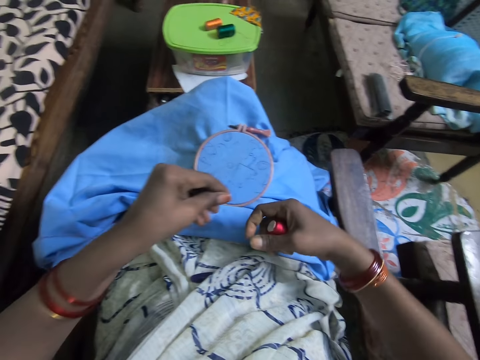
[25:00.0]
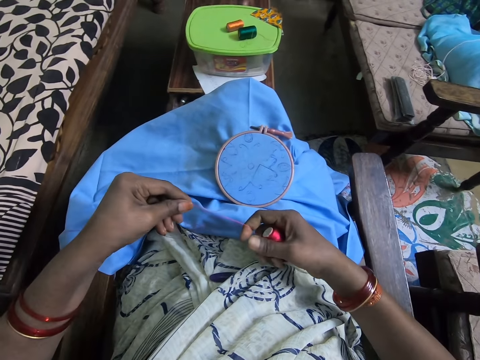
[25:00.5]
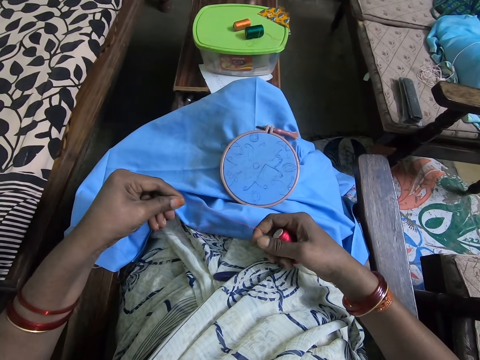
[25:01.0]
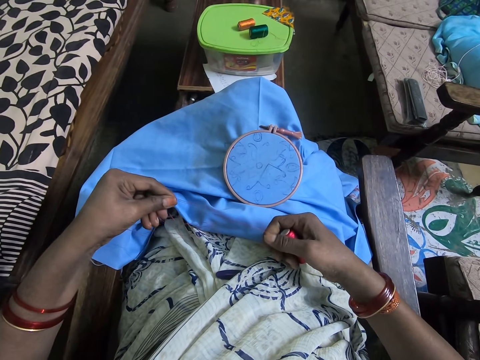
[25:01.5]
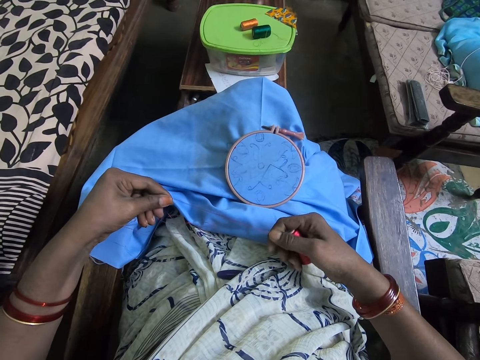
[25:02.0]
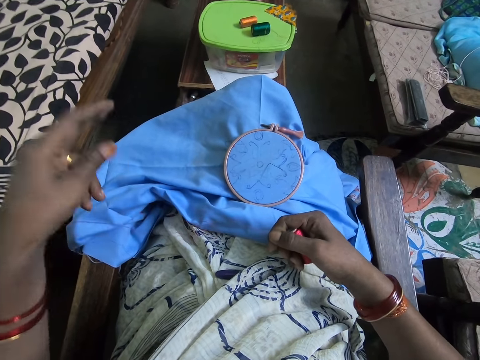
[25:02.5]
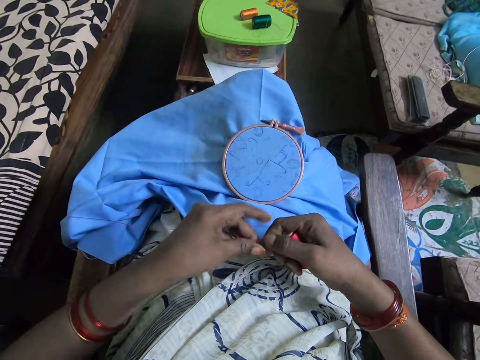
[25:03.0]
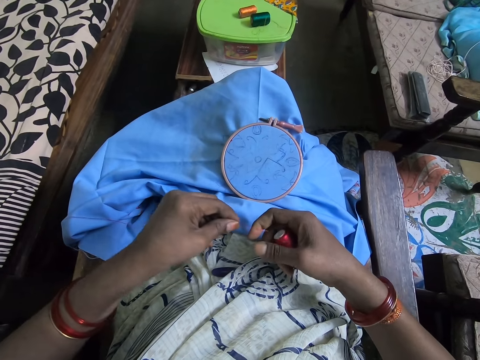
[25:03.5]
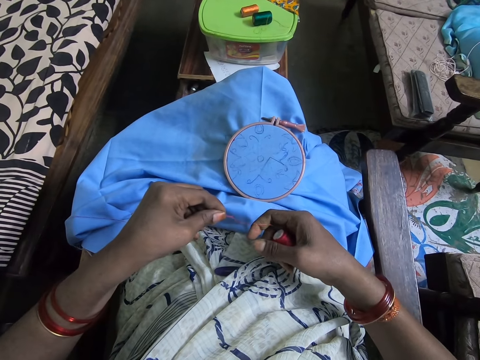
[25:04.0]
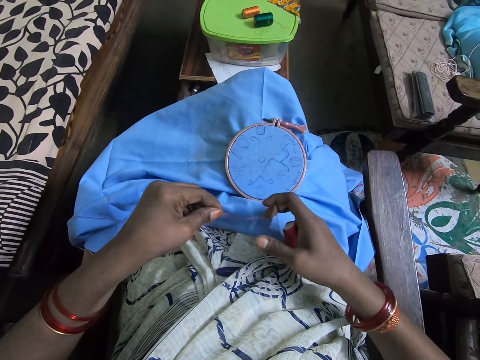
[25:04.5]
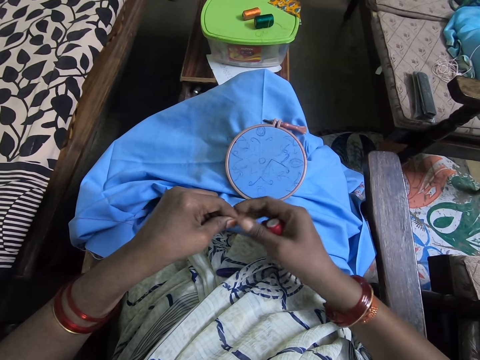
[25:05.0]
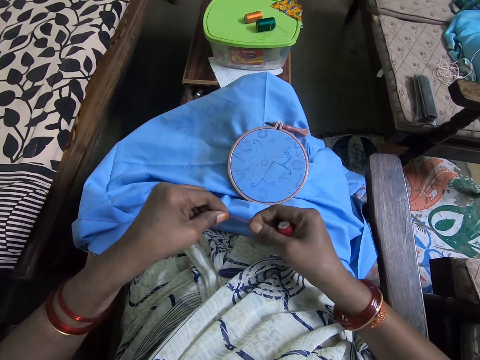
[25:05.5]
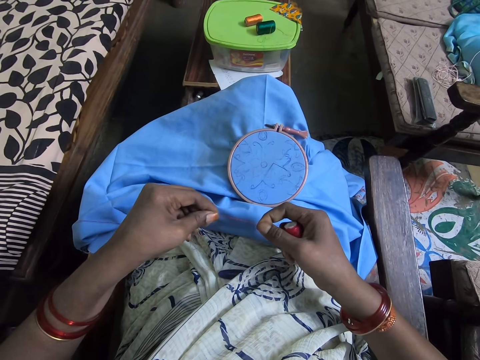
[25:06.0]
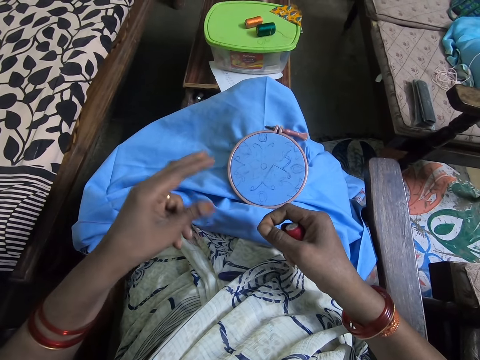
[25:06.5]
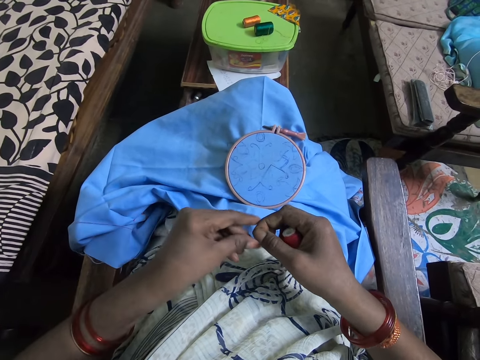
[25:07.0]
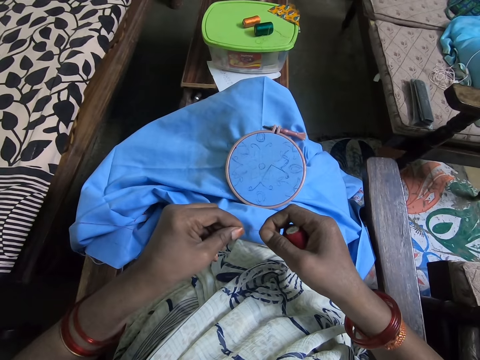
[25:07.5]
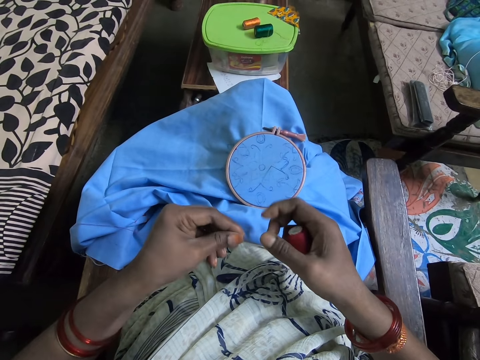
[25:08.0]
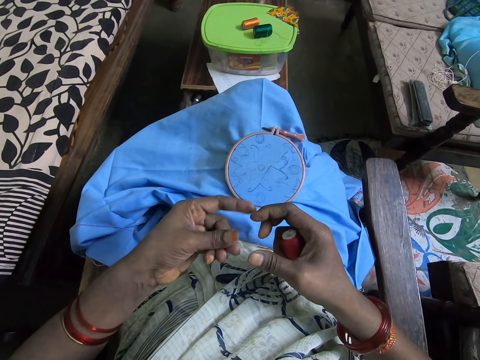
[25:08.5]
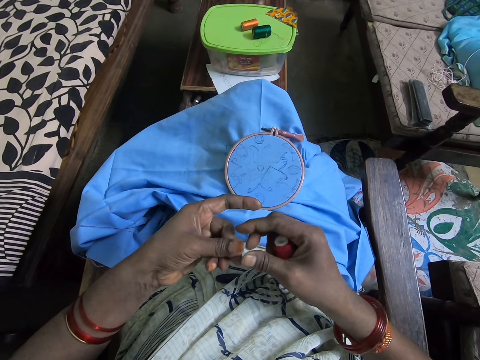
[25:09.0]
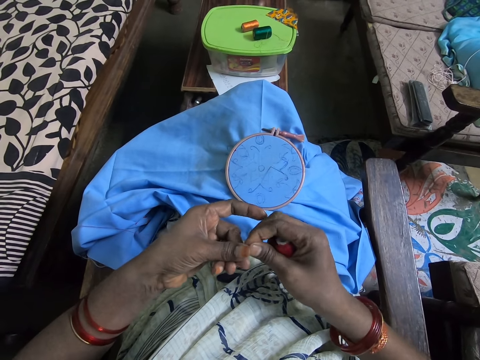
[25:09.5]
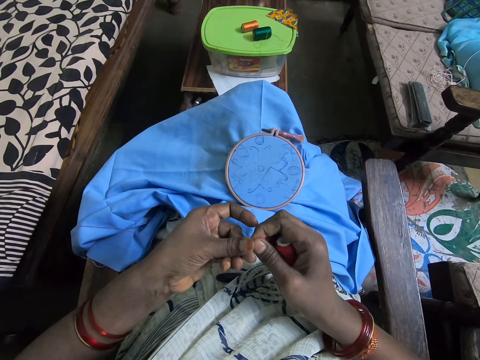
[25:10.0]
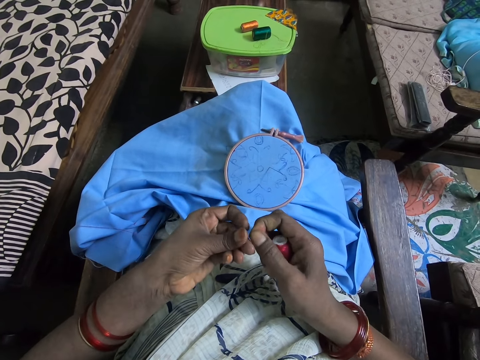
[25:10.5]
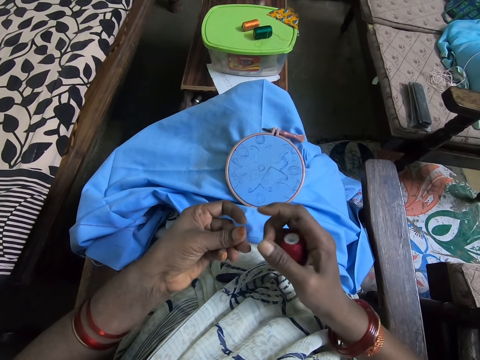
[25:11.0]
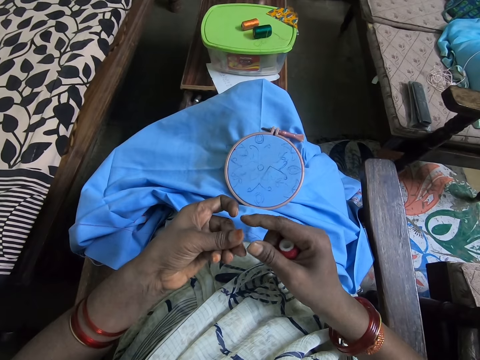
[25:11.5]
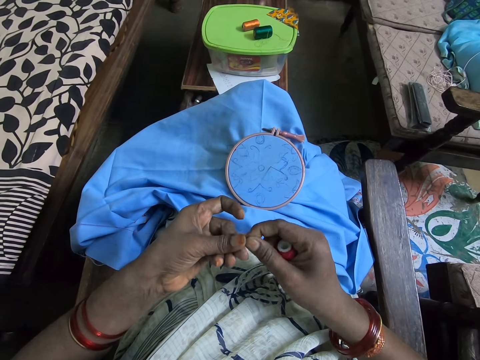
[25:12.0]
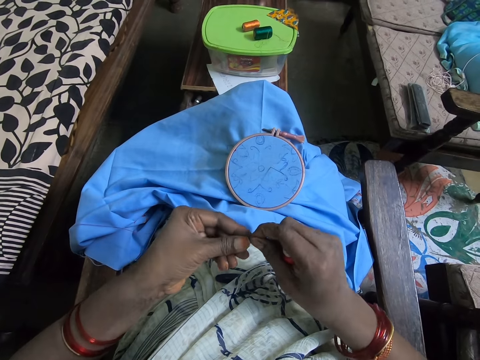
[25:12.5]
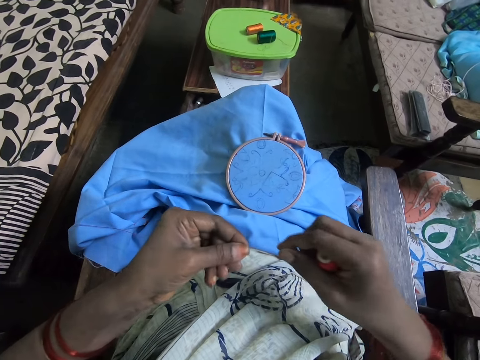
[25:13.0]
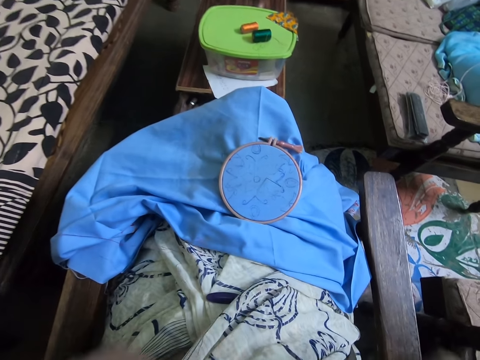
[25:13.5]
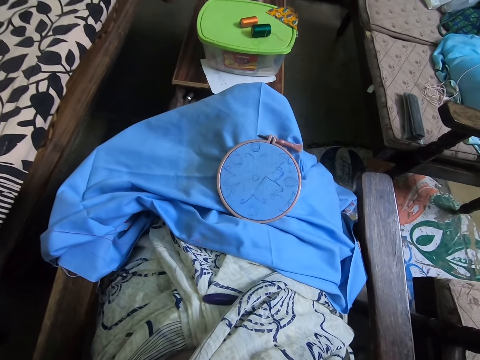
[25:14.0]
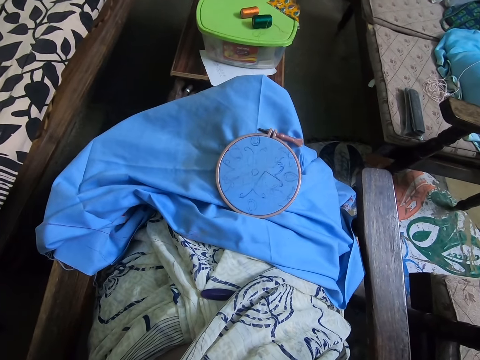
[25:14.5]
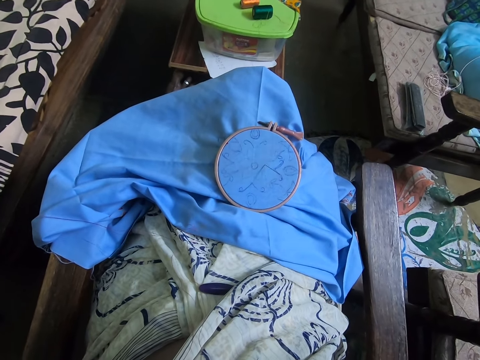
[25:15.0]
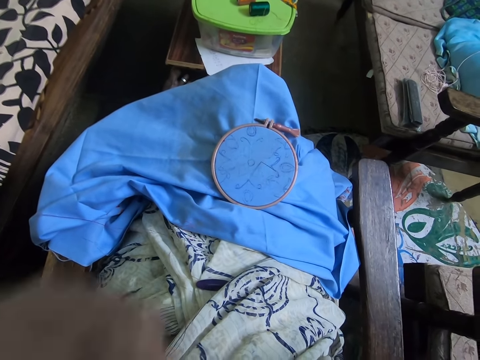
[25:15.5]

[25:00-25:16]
The camera wearer holds a yarn. They pull the yarn. They hold the yarn. They move a hand. They hold the yarn. They move hands. They hold the yarn. They move hands. They hold the yarn. They cut the yarn.

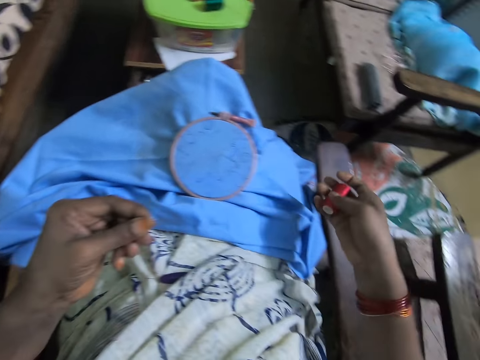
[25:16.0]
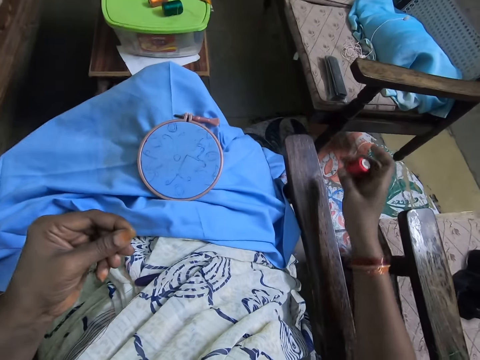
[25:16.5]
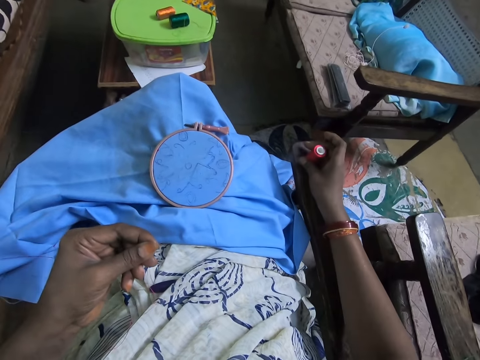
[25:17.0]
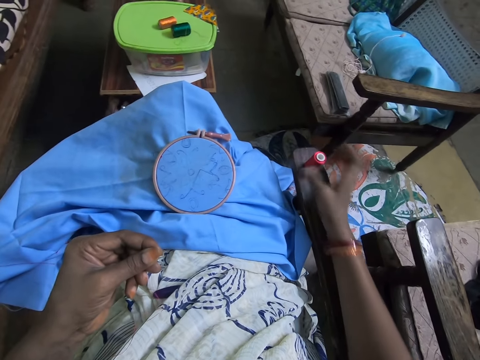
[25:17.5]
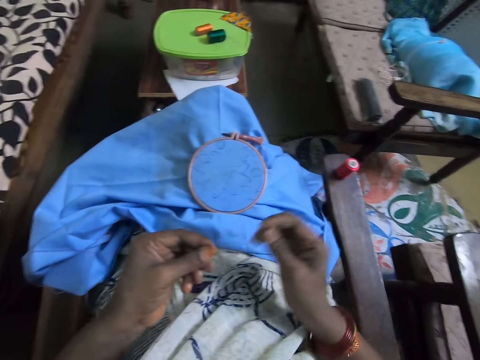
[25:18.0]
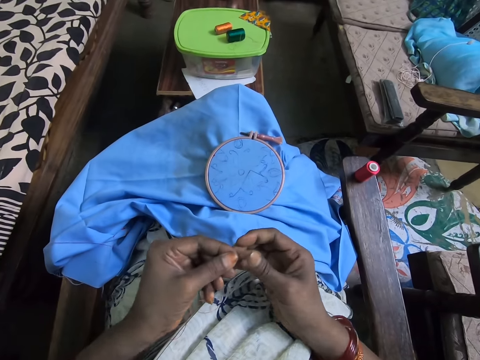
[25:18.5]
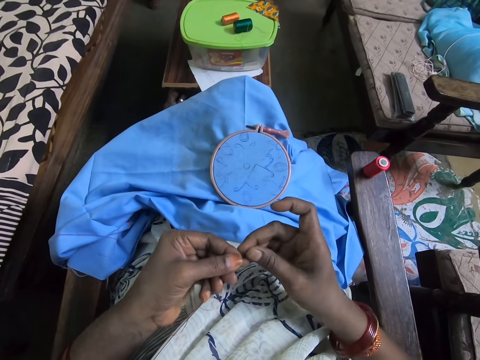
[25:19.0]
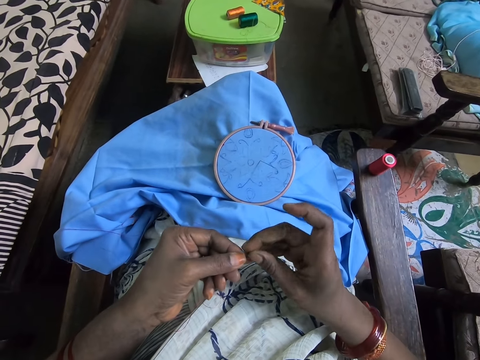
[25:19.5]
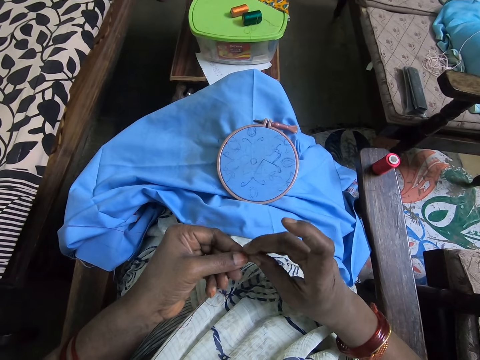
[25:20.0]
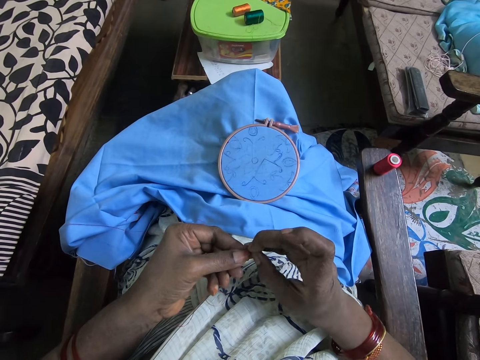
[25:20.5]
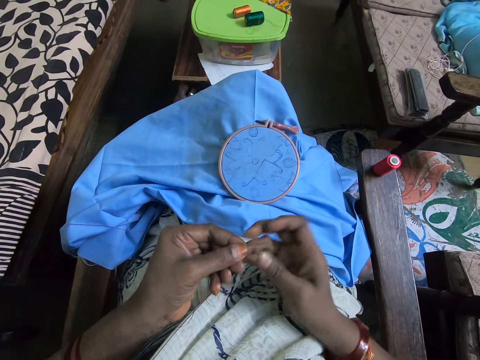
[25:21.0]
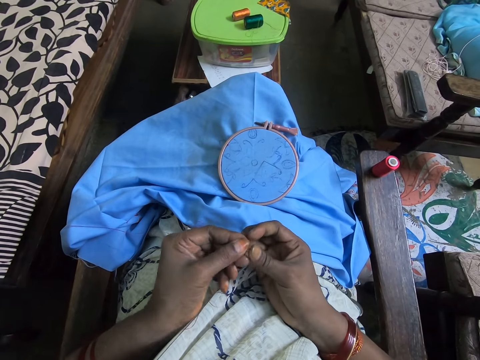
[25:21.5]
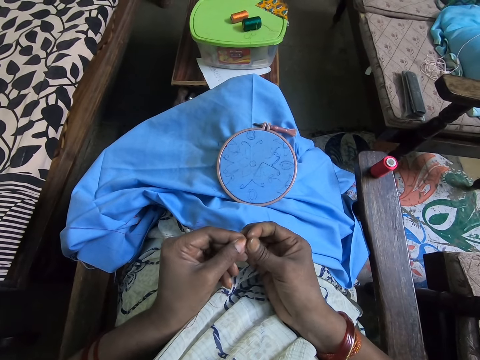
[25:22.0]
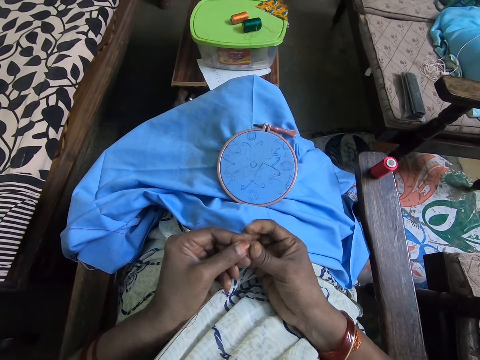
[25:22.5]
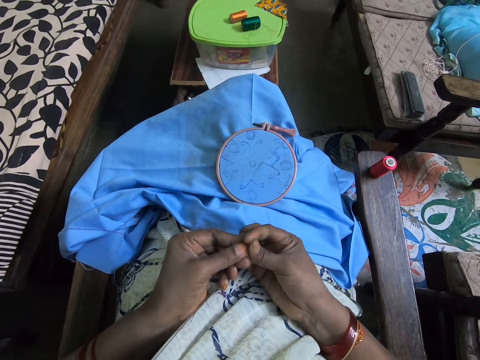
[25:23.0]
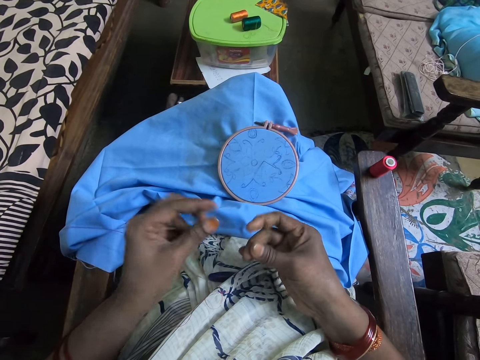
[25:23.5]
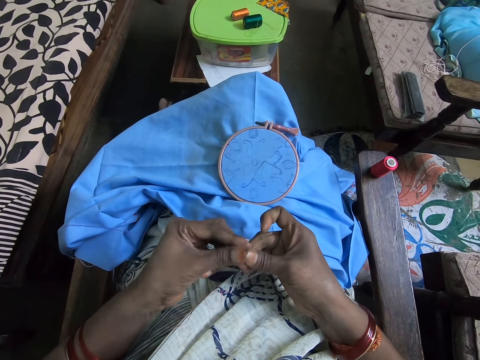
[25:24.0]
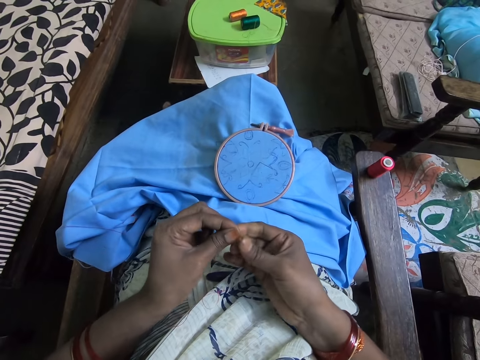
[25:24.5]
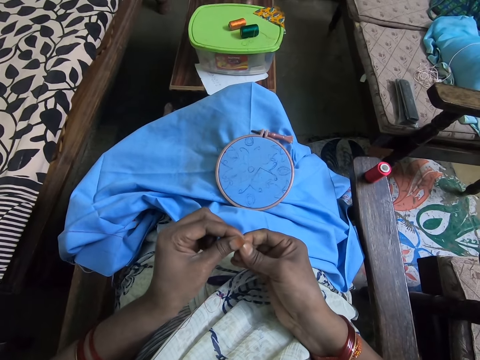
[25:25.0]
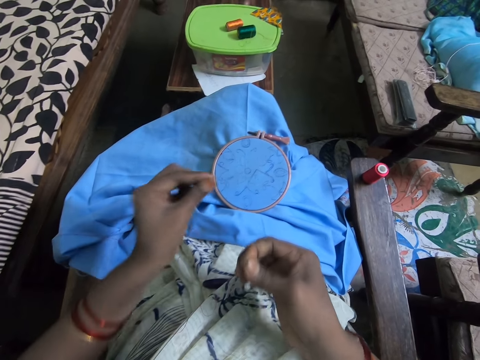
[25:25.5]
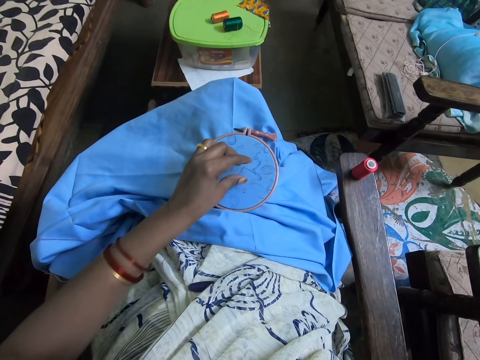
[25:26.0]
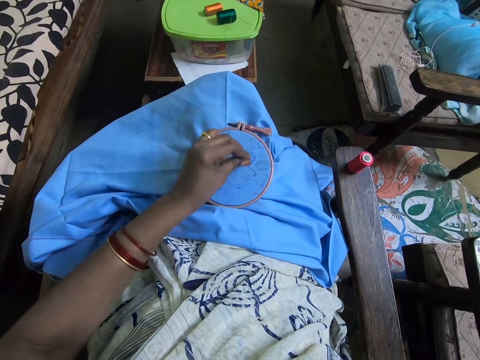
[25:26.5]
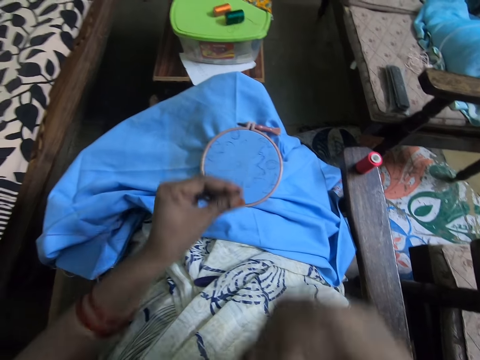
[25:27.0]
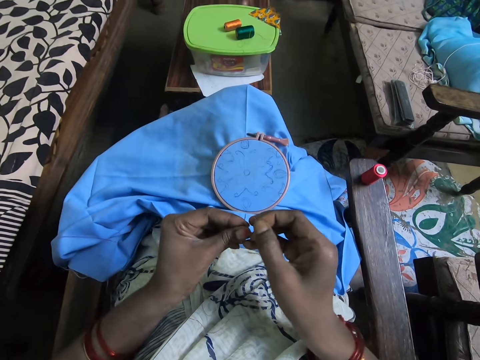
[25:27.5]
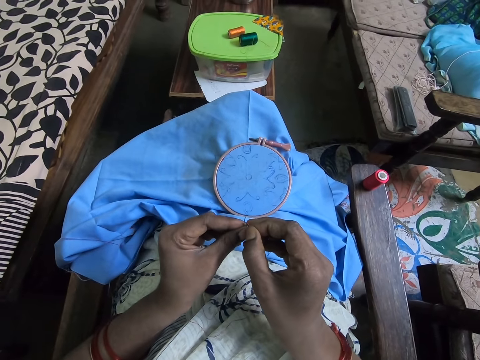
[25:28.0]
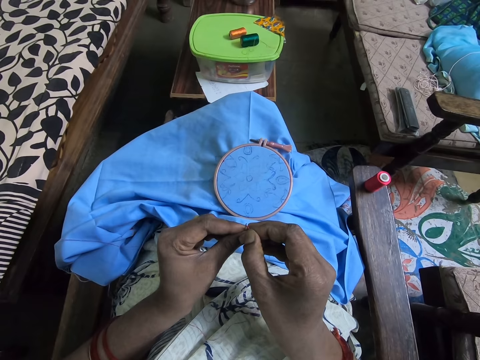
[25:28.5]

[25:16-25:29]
The camera wearer puts a yarn on an armchair. They hold the yarn. They pick the yarn. They pick a needle from a fabric.
